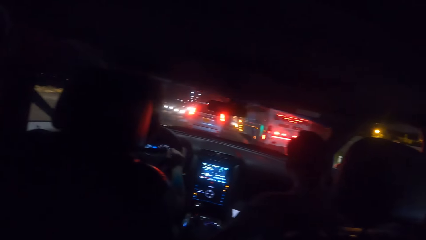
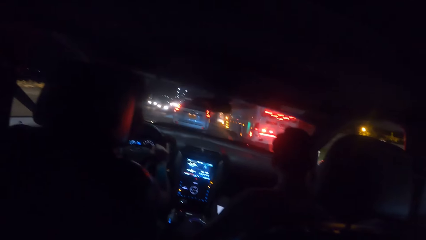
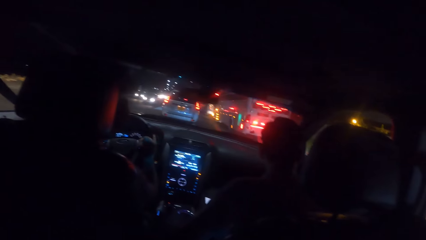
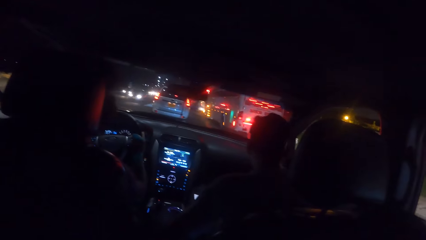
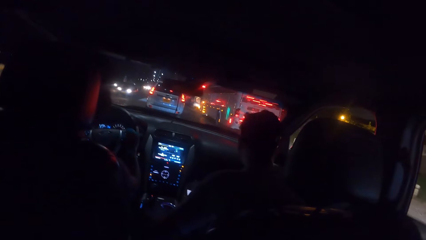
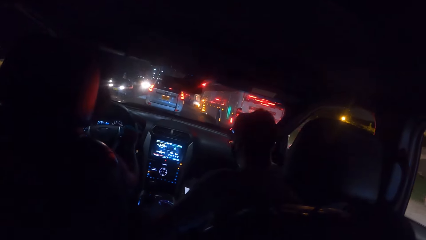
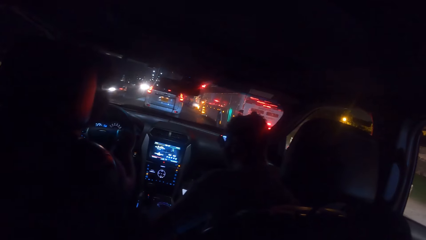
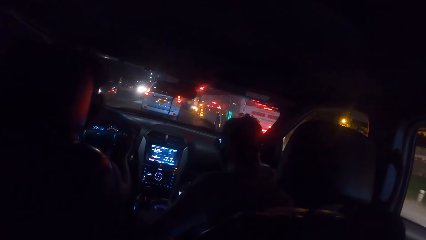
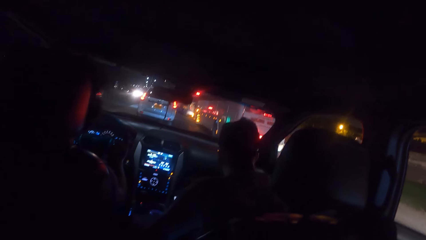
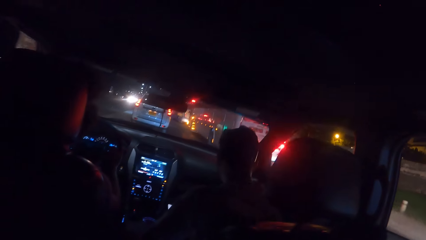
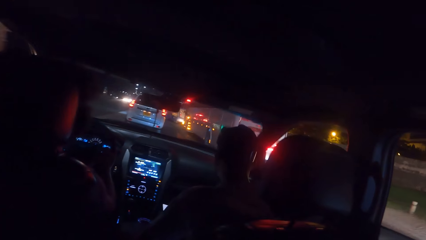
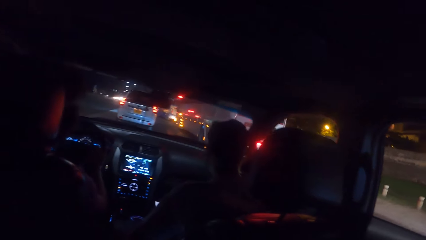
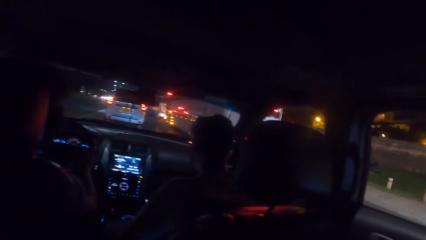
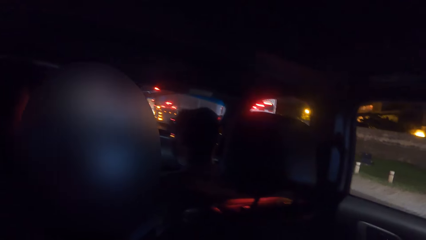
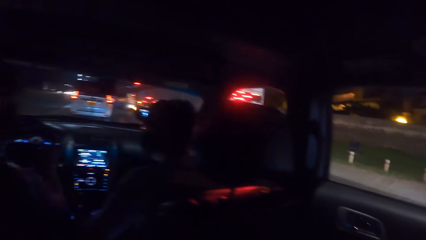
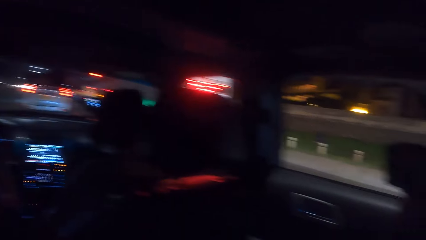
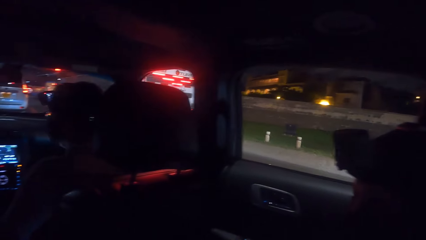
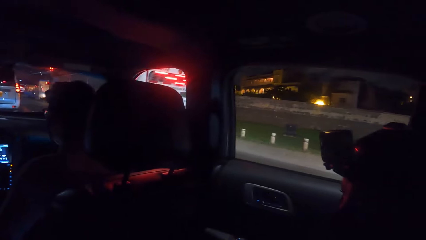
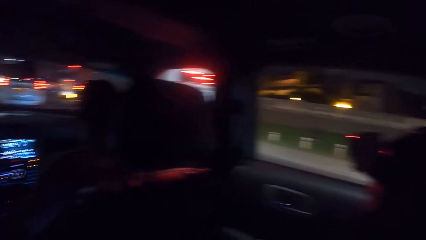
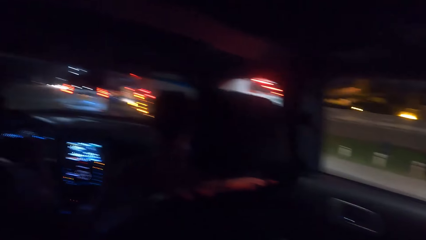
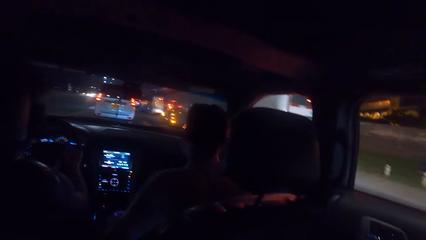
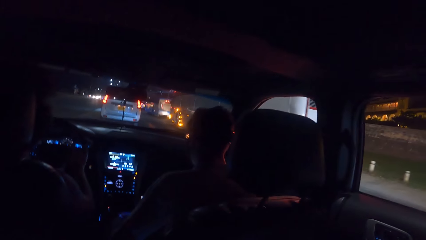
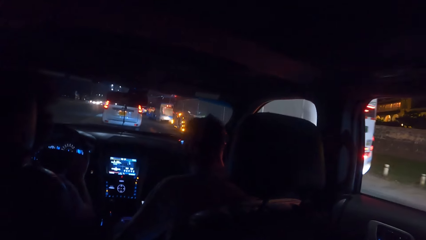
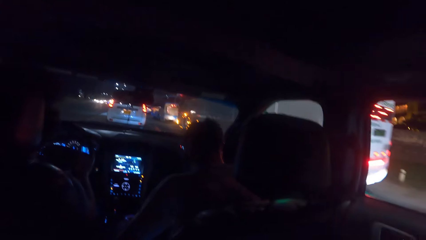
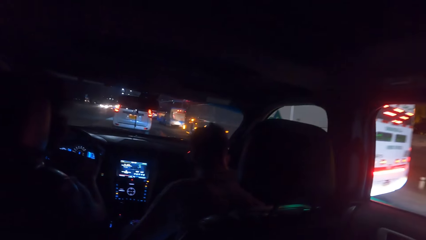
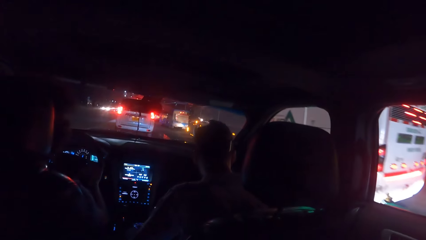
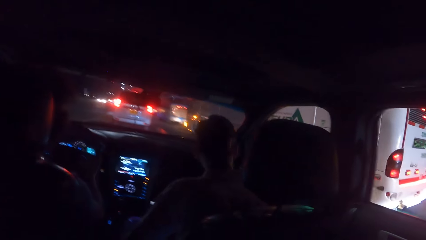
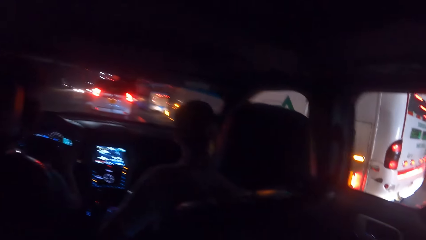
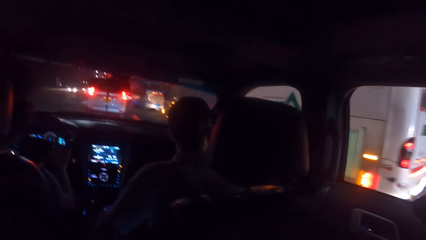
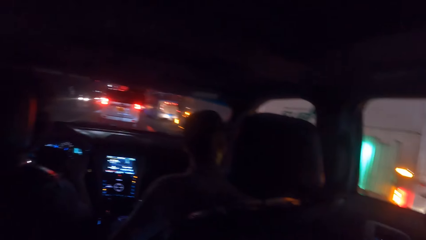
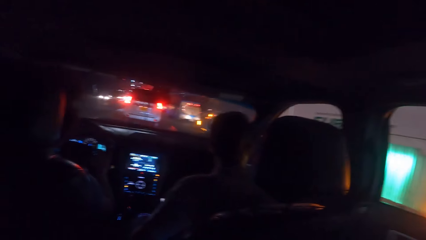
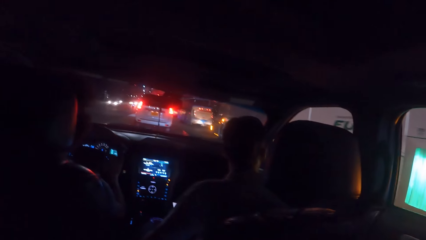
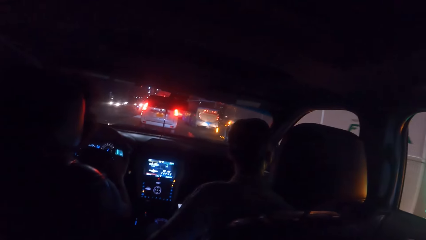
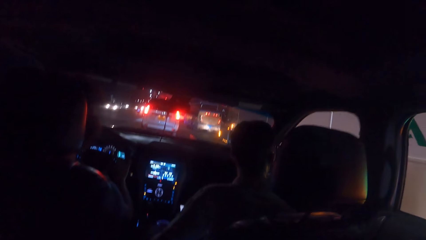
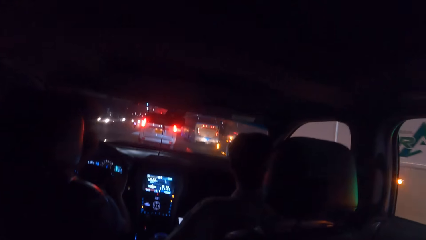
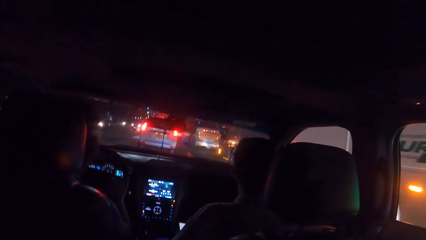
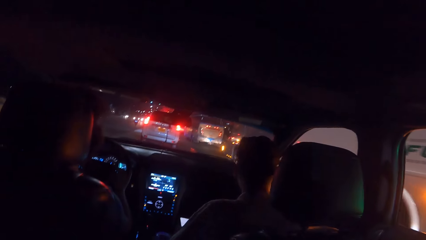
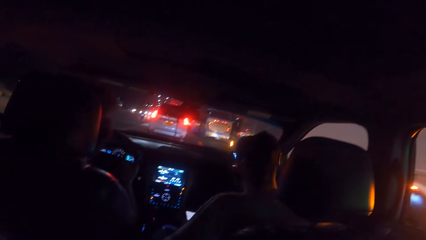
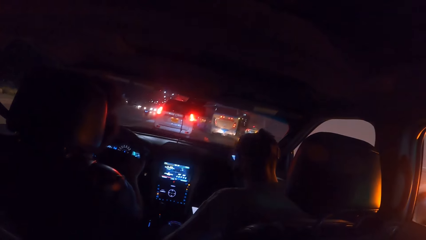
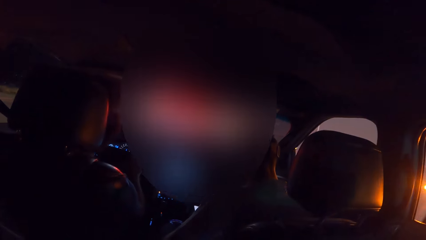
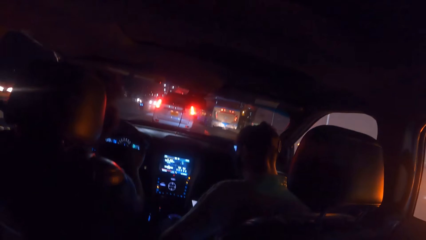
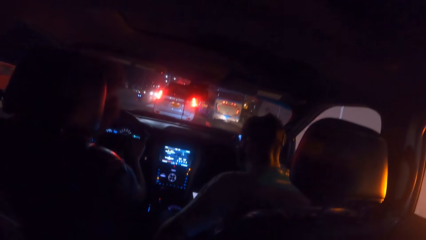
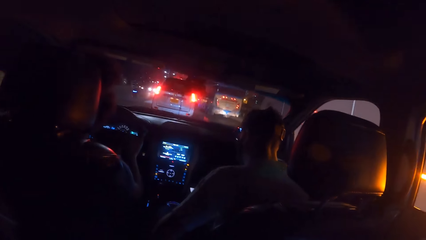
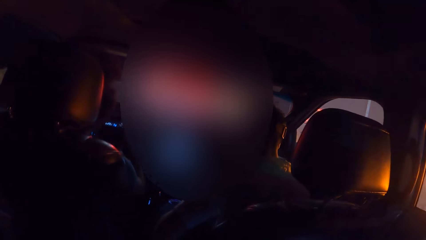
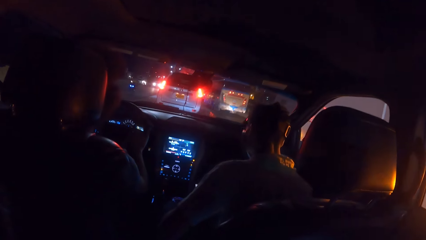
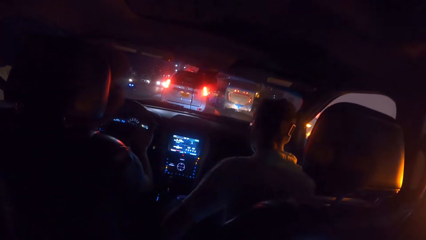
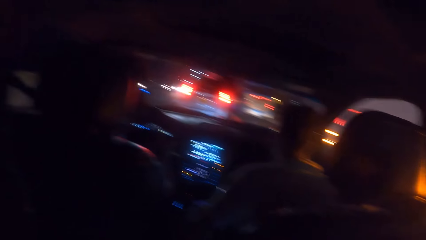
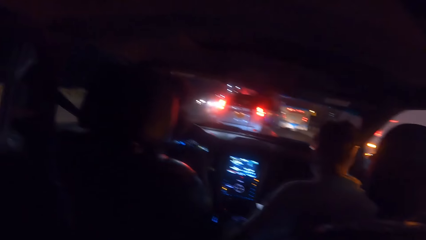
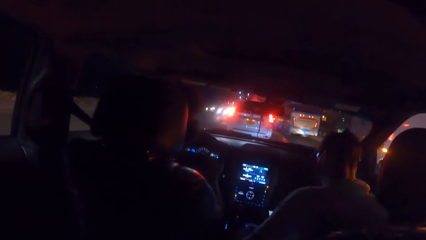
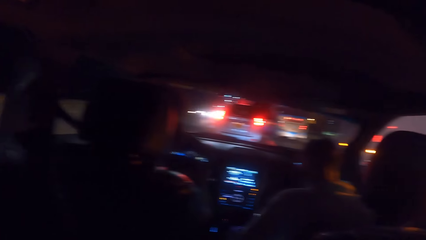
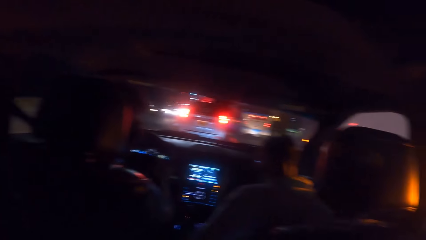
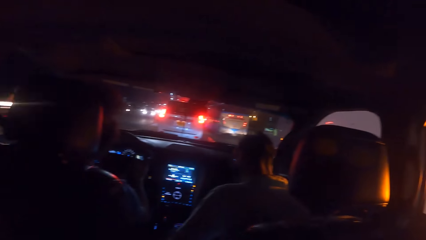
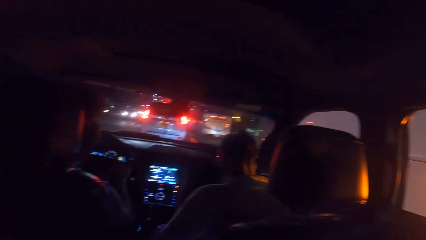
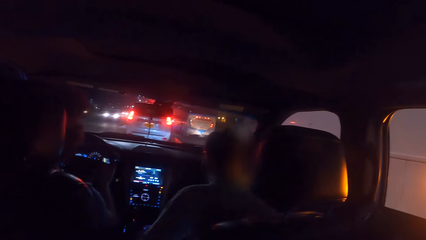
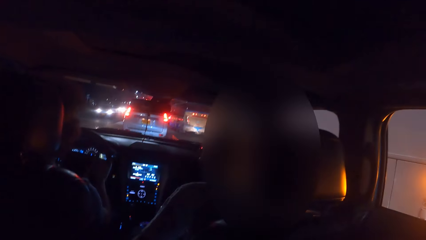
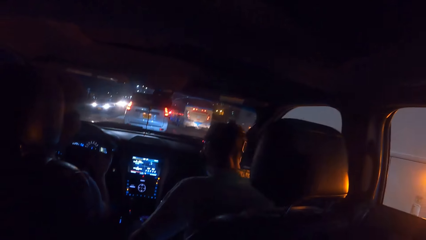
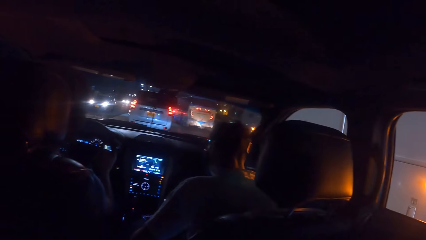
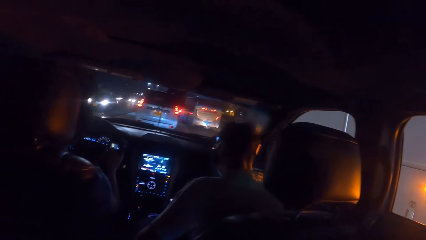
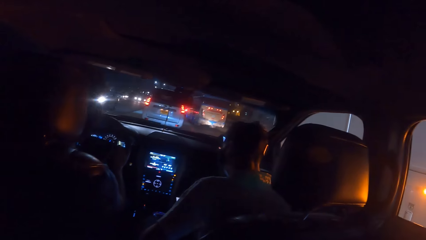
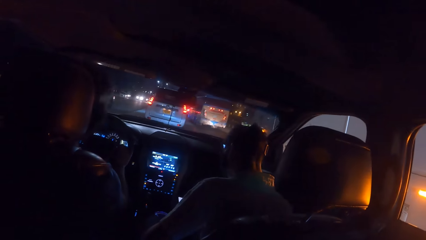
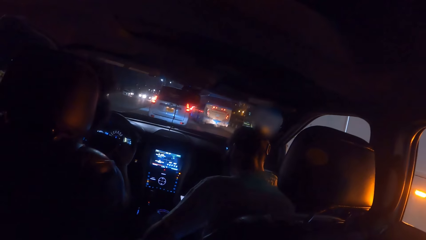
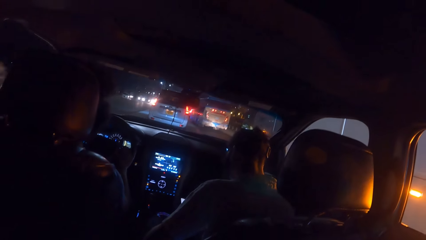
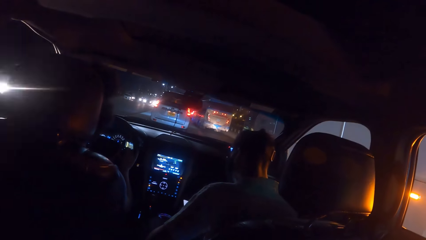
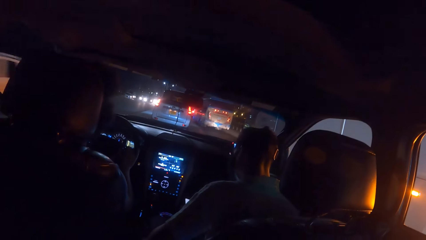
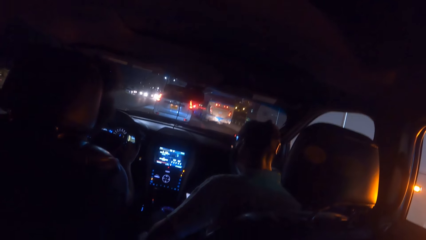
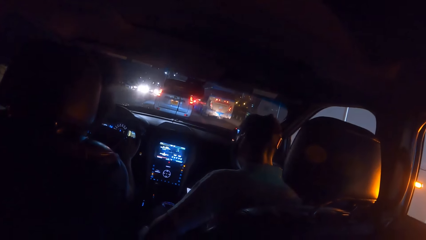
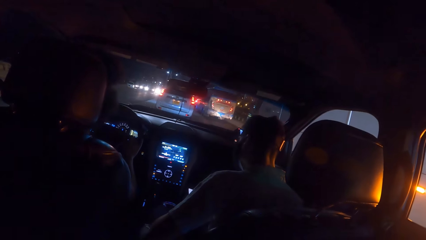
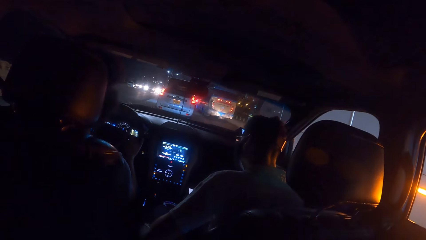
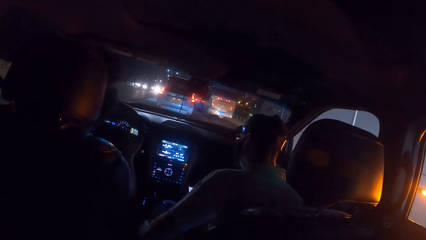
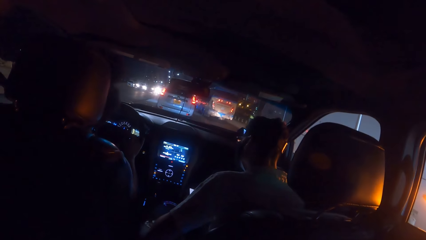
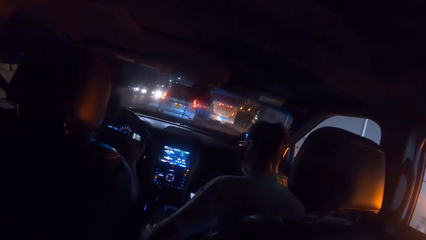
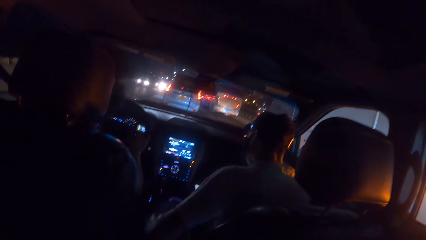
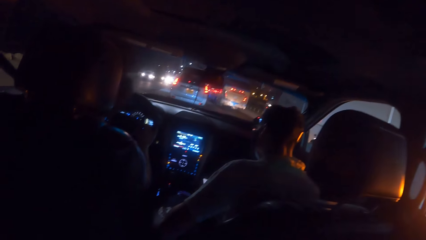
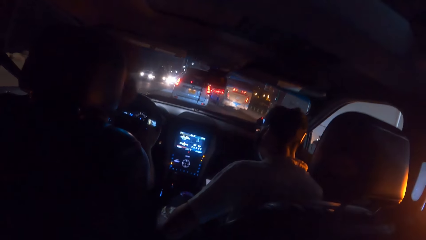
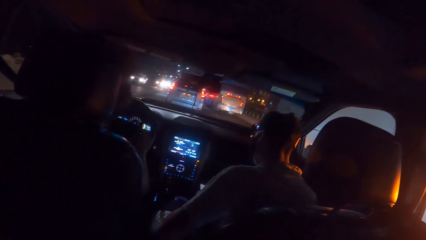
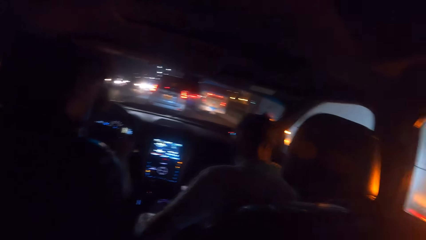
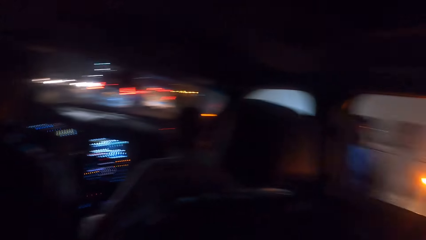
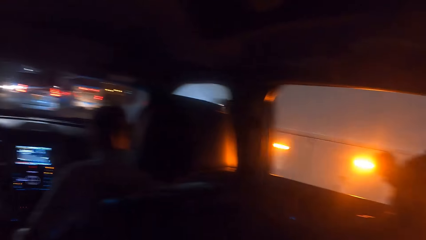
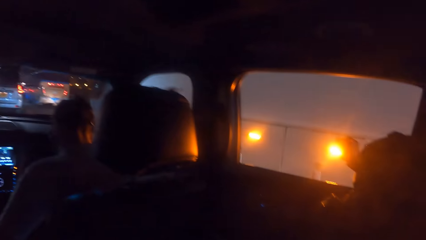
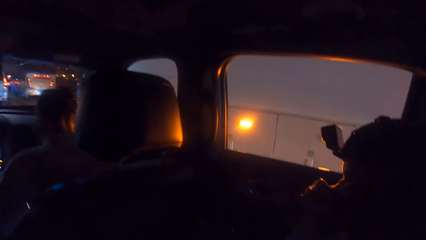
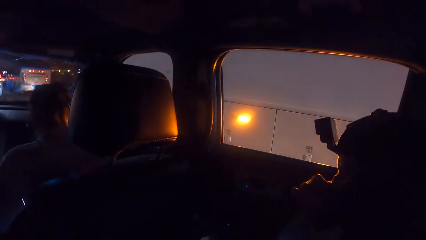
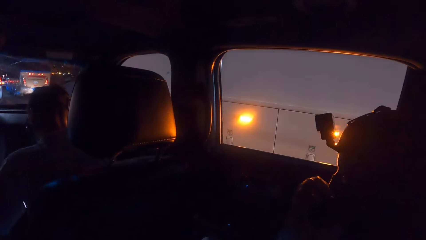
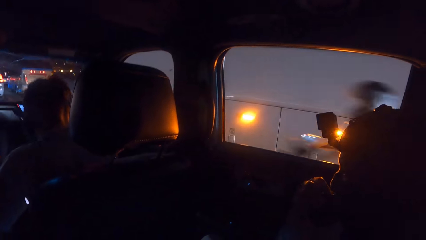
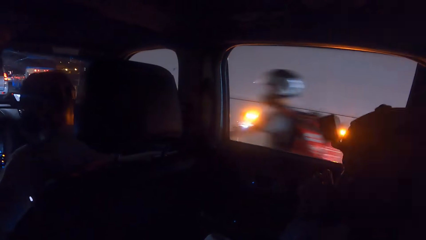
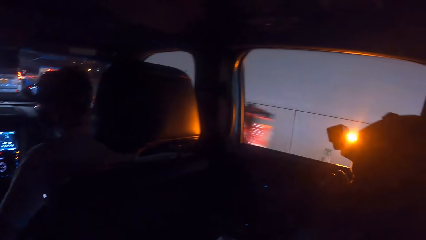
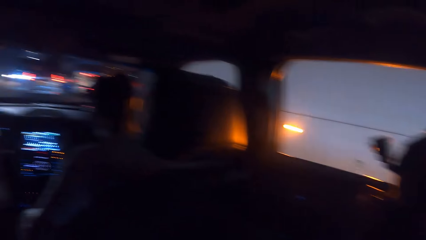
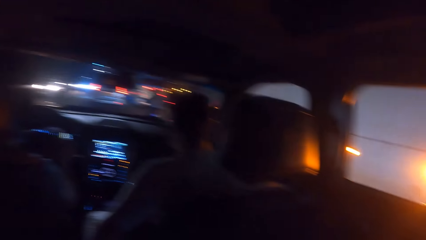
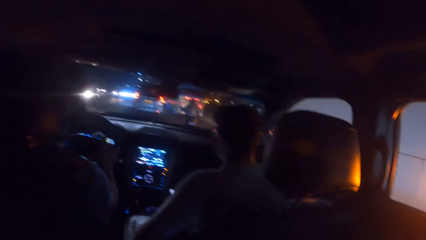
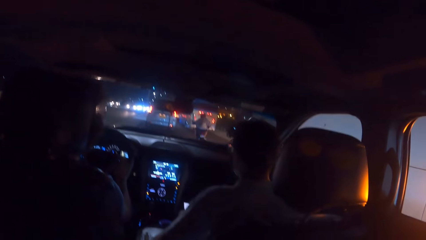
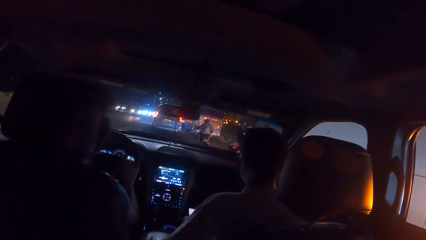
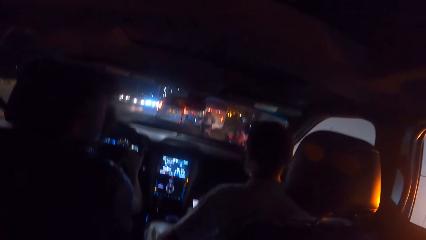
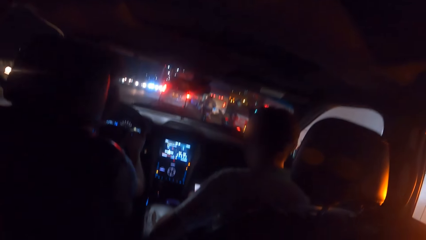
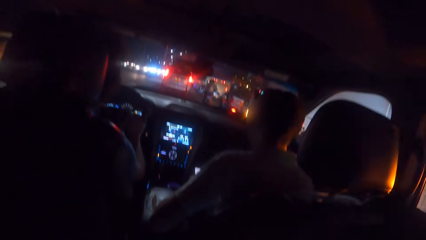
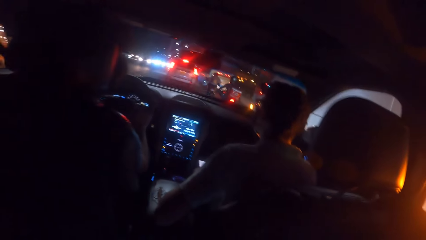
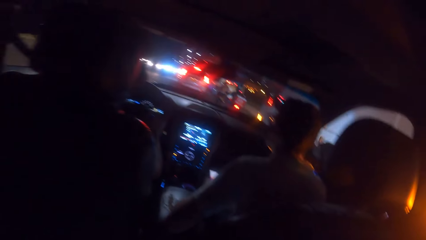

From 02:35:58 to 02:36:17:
A man rides a bike on the road past the camera wearer with both hands. Another man rides a bike on the road past the camera wearer with both hands. A person moves fingers.
